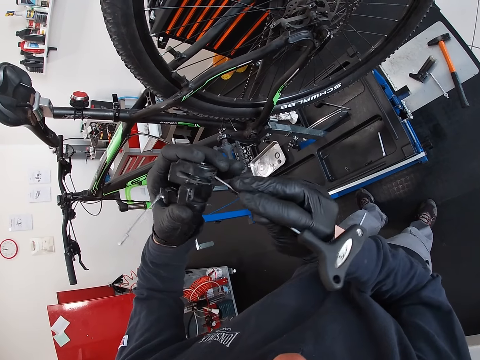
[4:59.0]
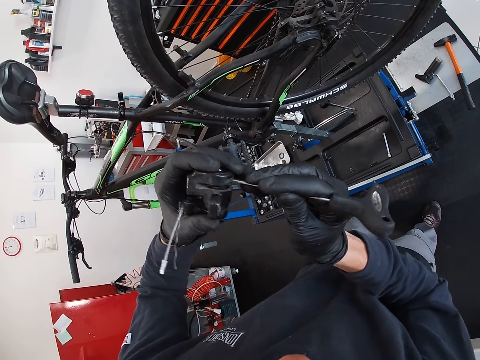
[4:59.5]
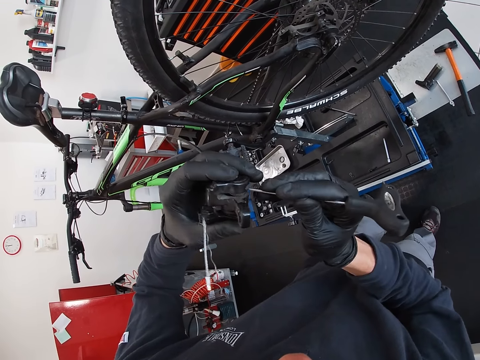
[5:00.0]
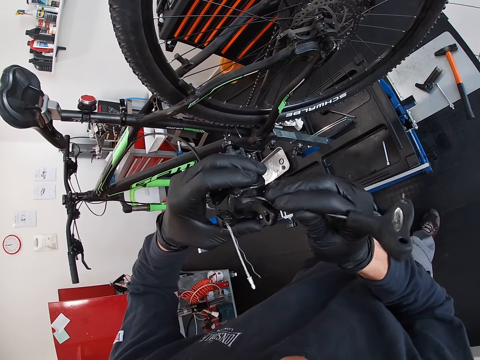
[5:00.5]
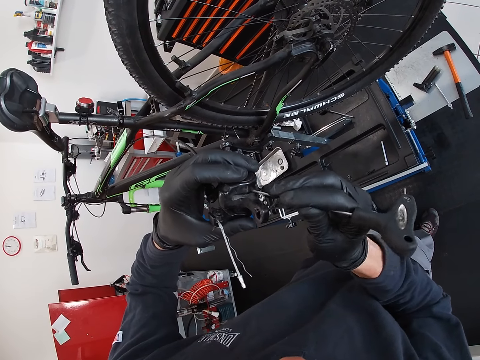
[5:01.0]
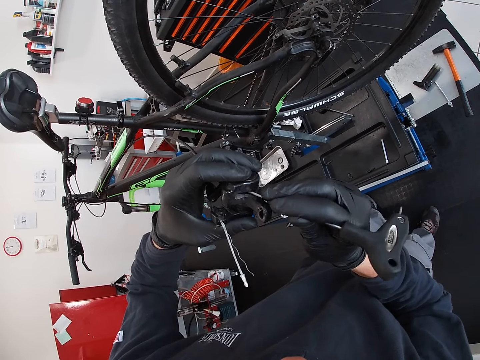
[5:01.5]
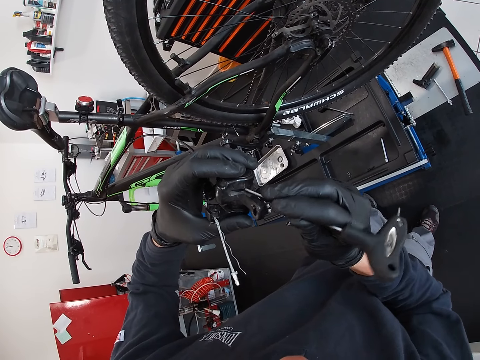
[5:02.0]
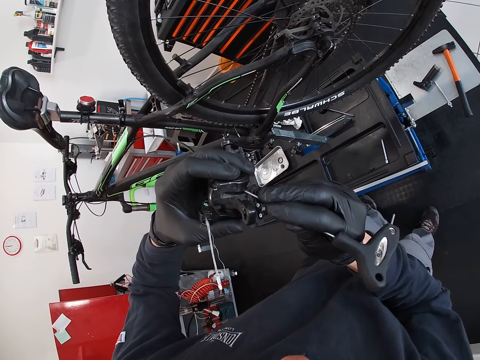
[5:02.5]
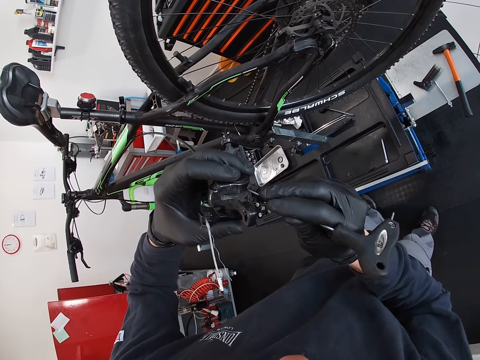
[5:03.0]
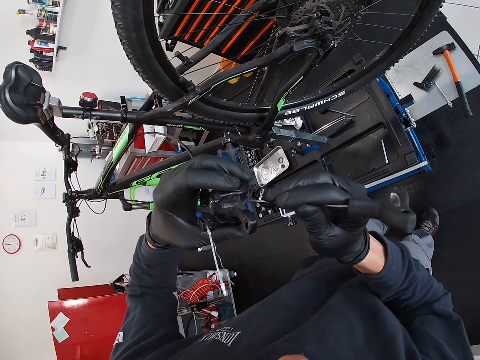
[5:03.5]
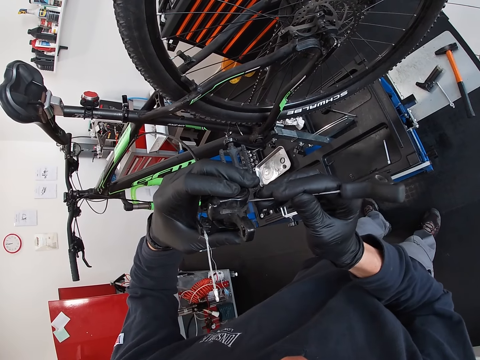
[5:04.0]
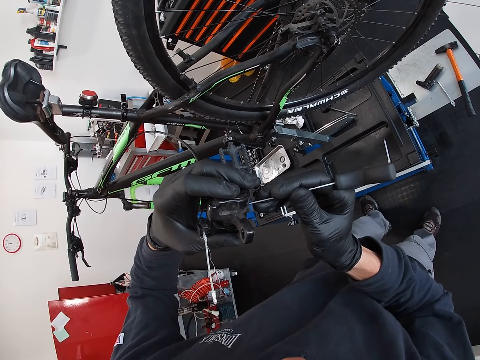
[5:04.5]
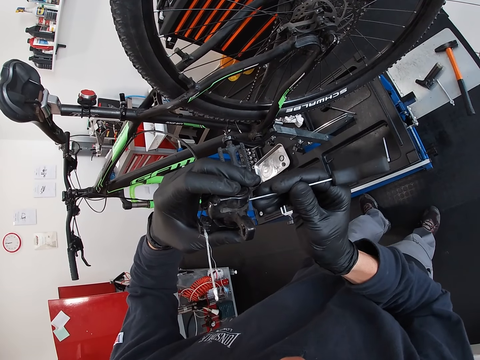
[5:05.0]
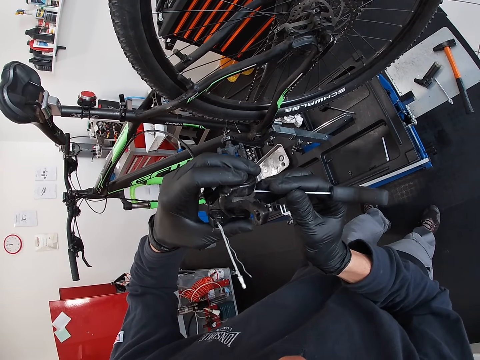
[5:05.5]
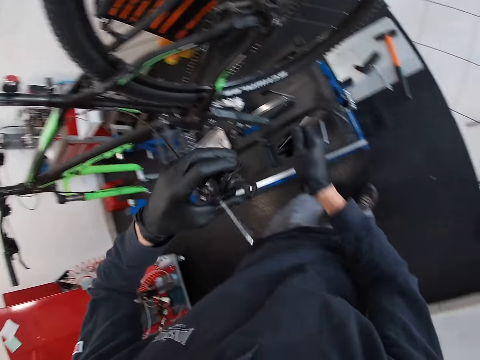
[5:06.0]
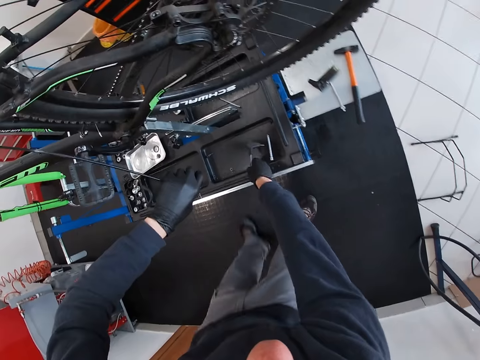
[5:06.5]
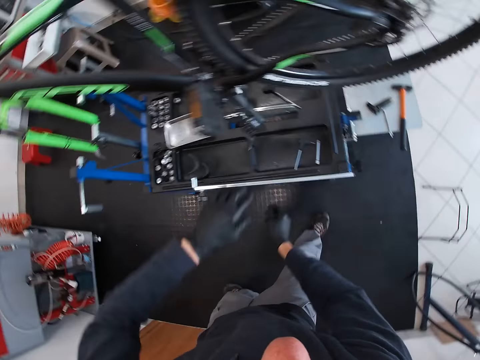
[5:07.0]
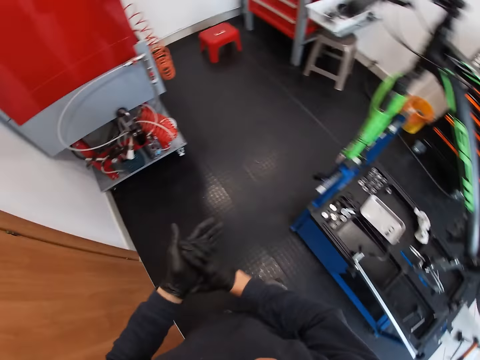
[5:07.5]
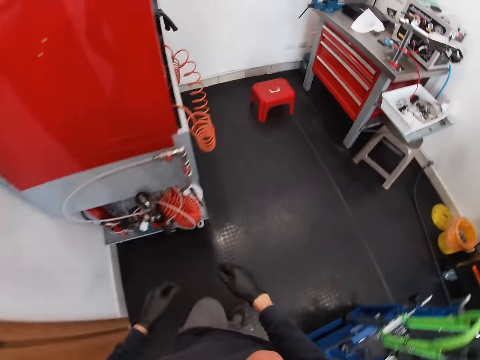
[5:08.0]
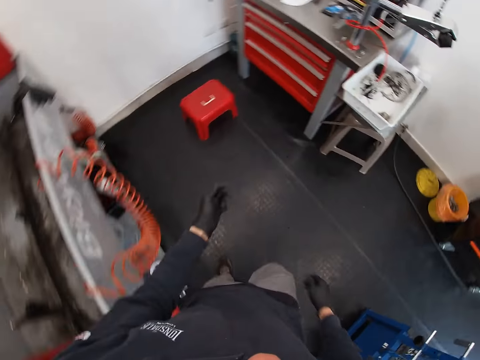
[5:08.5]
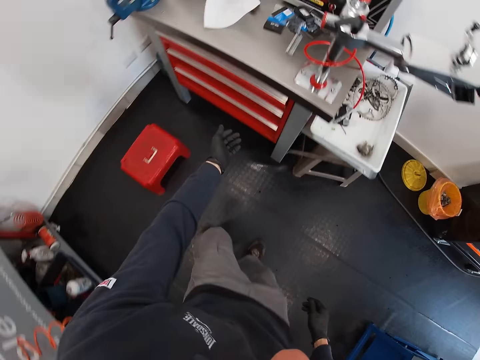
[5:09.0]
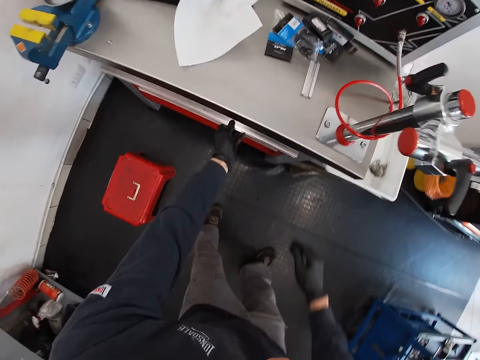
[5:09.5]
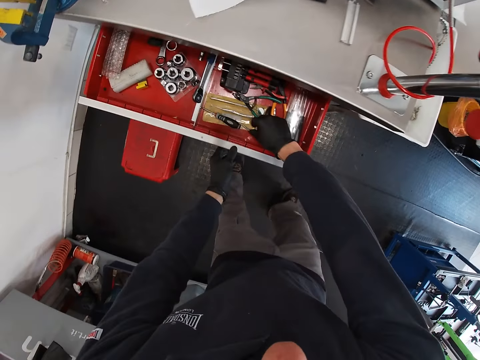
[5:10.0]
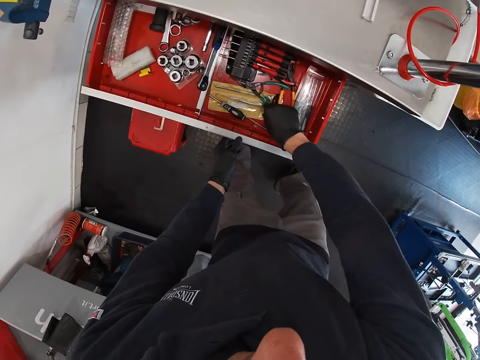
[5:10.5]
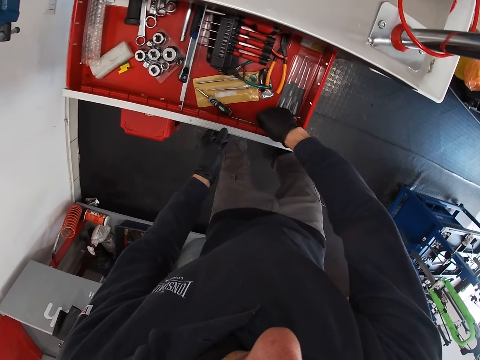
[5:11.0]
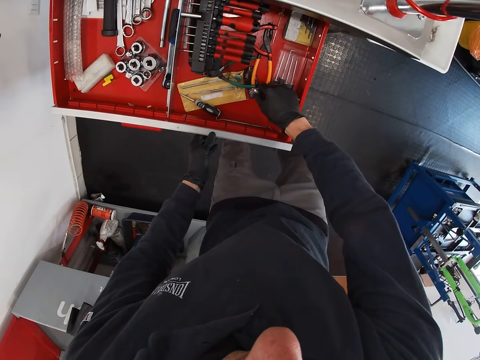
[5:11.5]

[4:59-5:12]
The camera wearer drops the screwdriver on the table with his right hand. He drops the bicycle brake disk on the table with his left hand. He rubs his hands together. He walks towards the chest of drawers. He opens a drawer with his left hand.

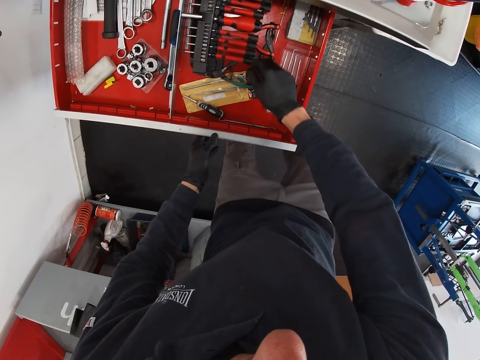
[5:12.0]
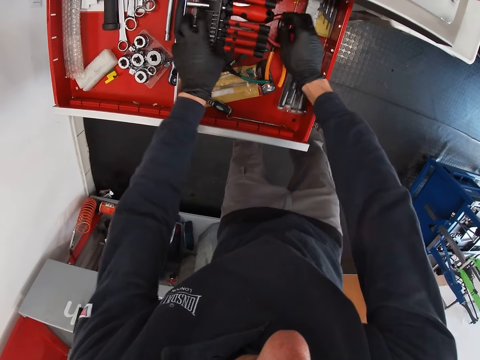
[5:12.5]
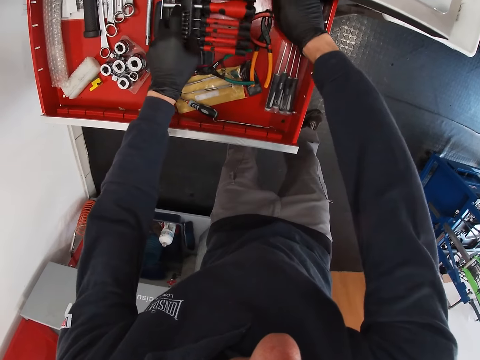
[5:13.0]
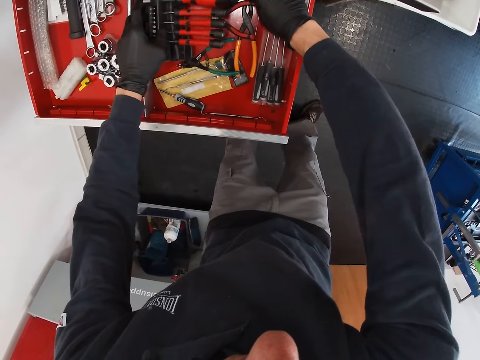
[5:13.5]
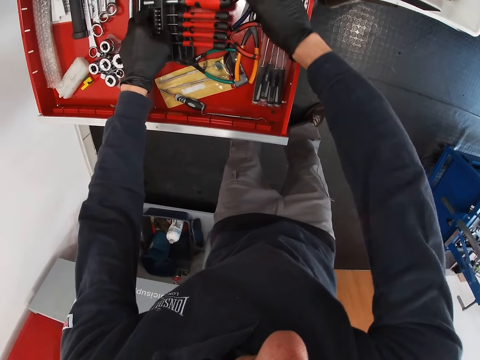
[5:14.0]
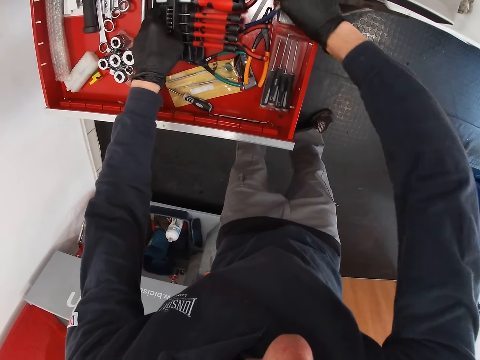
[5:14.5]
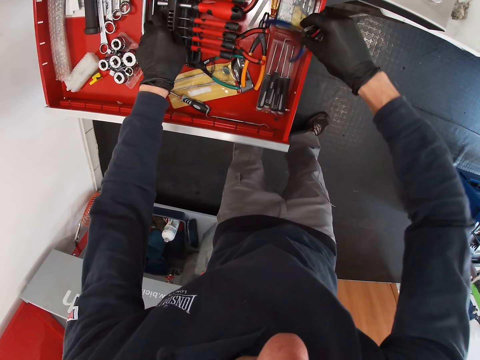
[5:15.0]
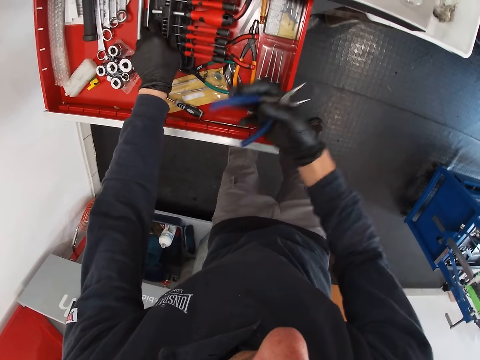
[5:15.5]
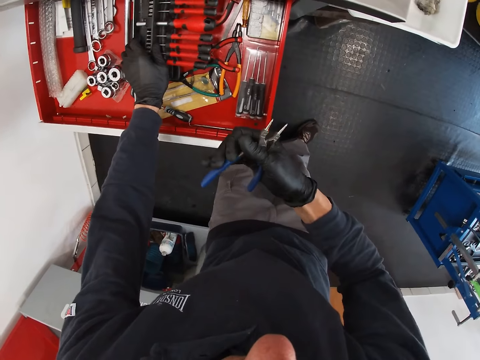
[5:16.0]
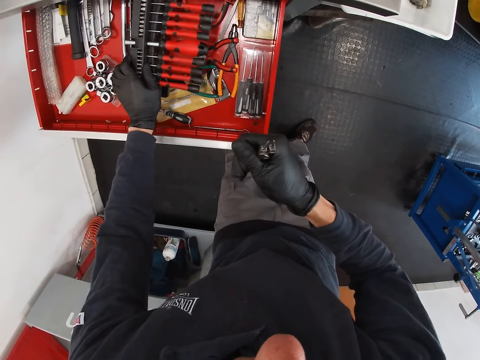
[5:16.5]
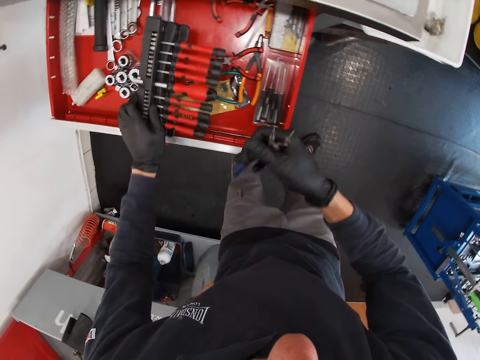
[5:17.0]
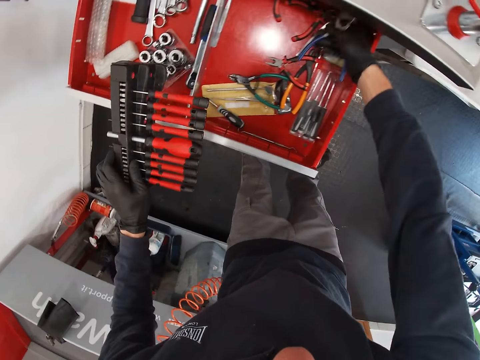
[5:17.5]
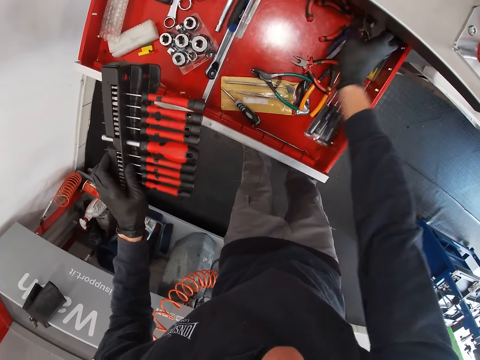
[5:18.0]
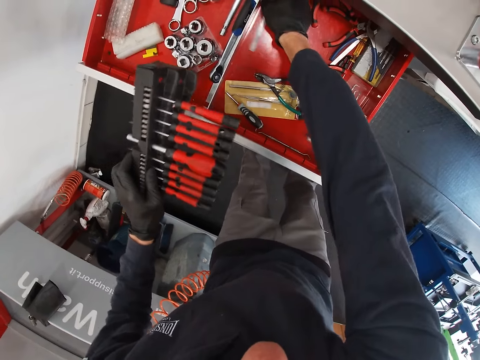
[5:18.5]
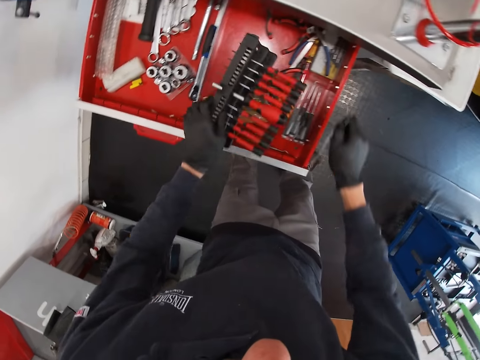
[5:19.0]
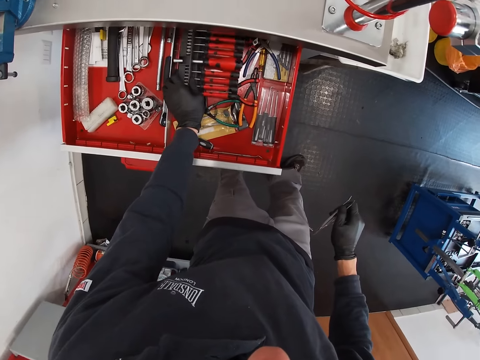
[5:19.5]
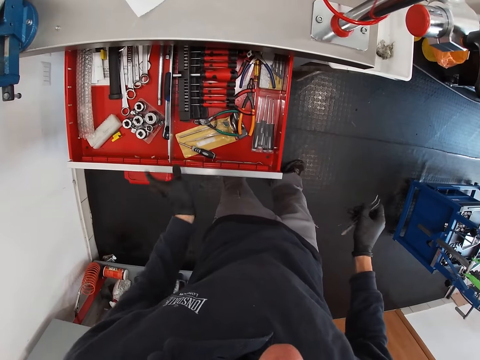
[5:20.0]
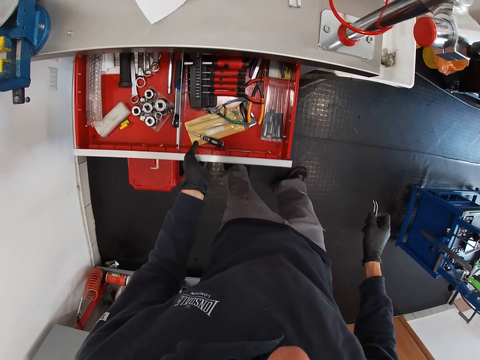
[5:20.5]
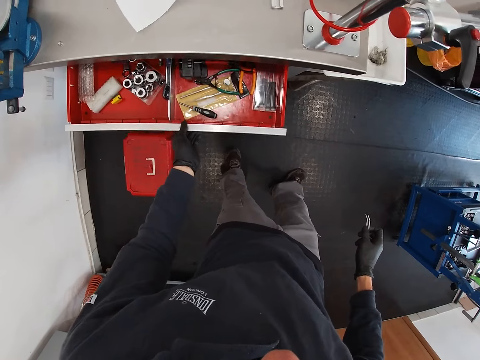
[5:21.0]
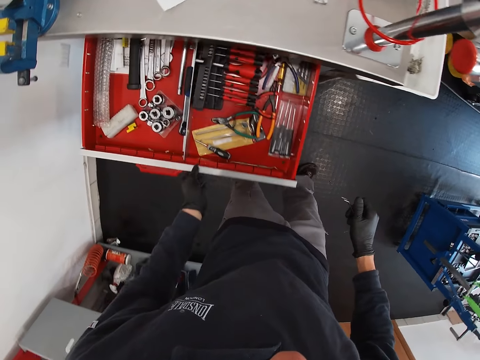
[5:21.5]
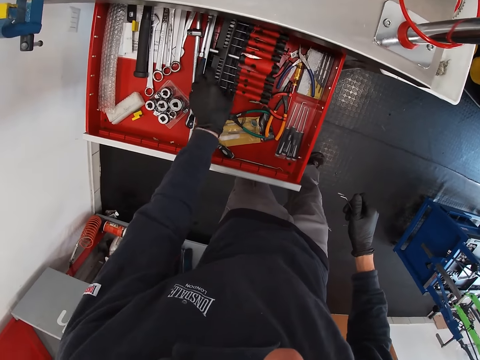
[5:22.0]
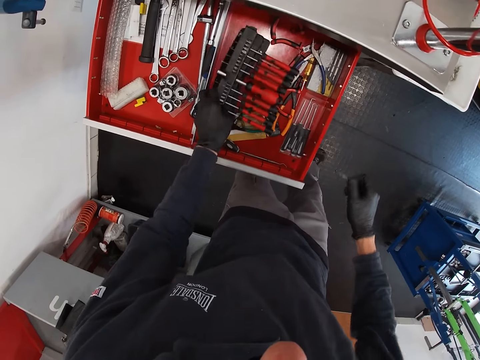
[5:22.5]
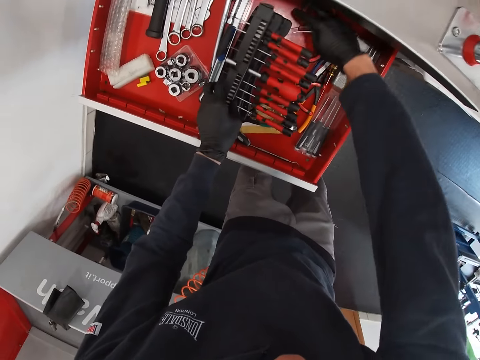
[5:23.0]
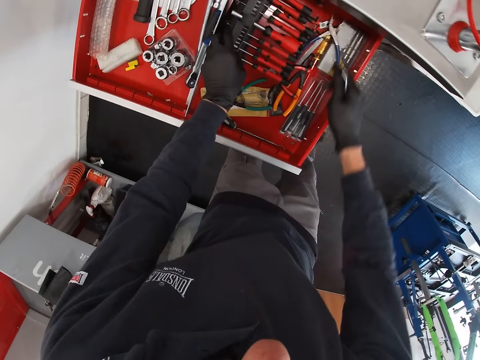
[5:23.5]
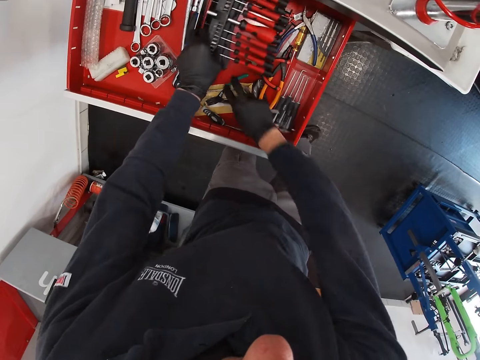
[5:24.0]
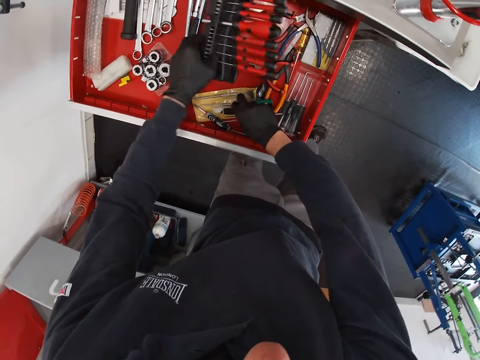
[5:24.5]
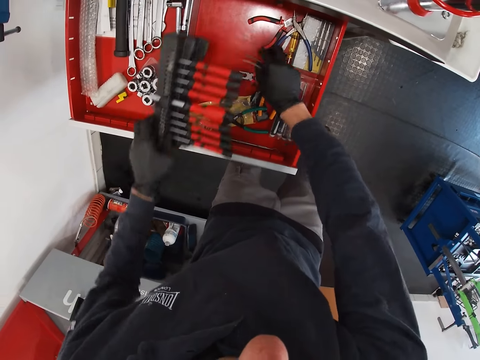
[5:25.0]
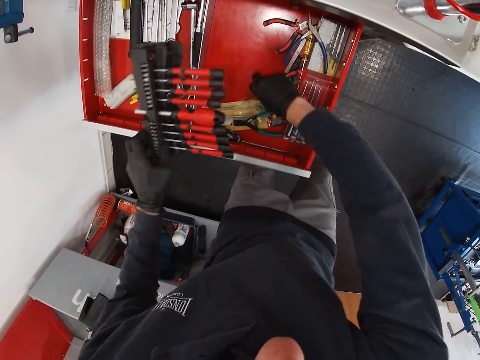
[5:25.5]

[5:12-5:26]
The camera wearer touches a set of screwdrivers in the drawer with his left hand. He picks up the pliers from the drawer with his right hand. He picks up the set of screwdrivers from the drawer with his left hand. He drops the pliers in the drawer with his right hand. He picks up a picker from the drawer with his right hand. He drops the set of pliers in the drawer with his left hand. He closes the drawer with his left hand. He opens a drawer with his left hand. He picks up the set of screwdrivers from the drawer with his left hand. He arranges the drawer with his right hand.
